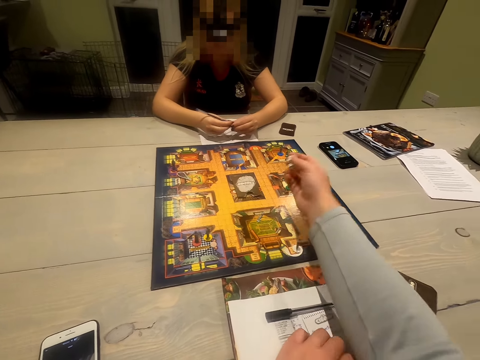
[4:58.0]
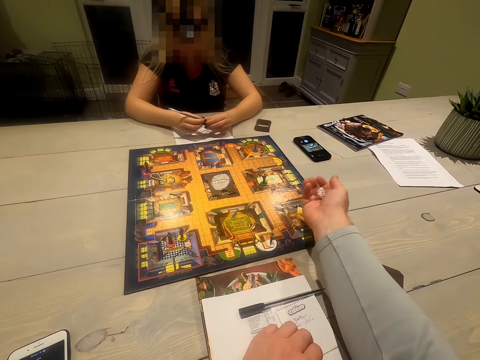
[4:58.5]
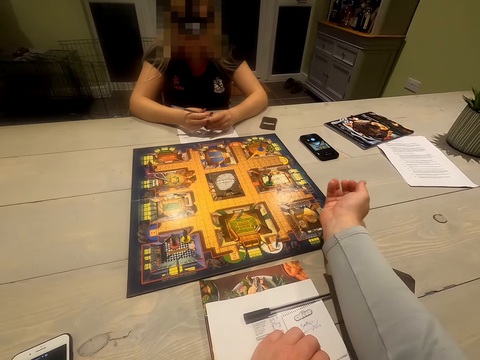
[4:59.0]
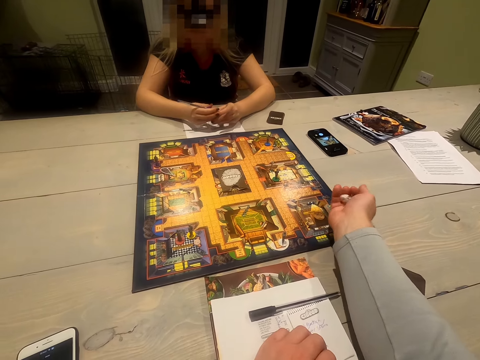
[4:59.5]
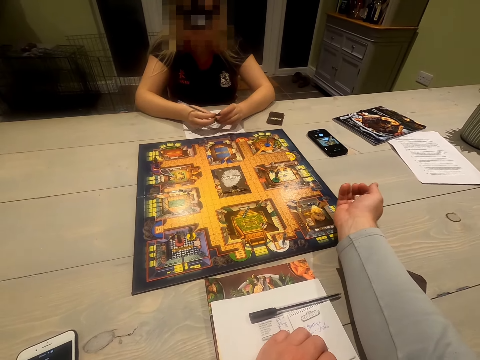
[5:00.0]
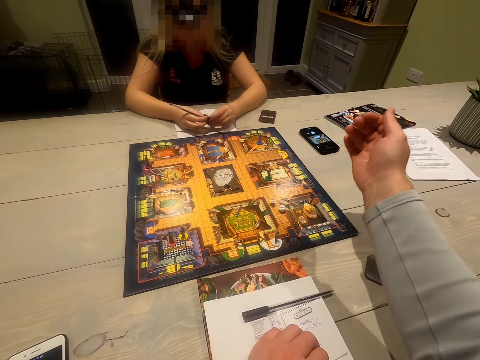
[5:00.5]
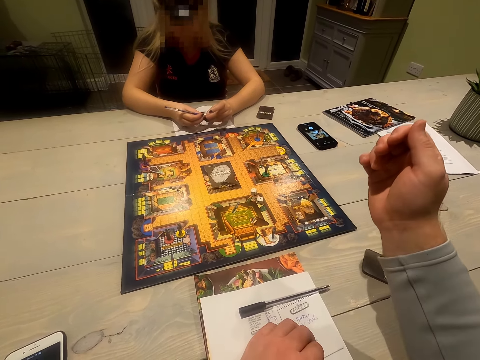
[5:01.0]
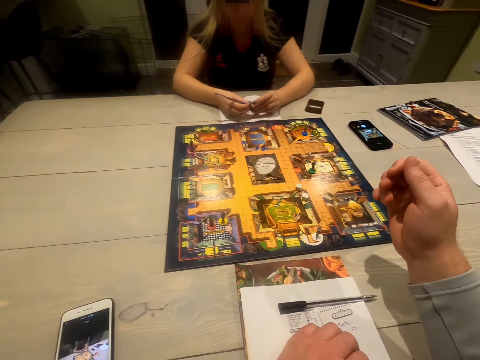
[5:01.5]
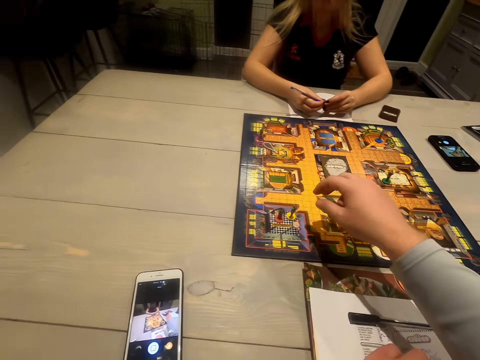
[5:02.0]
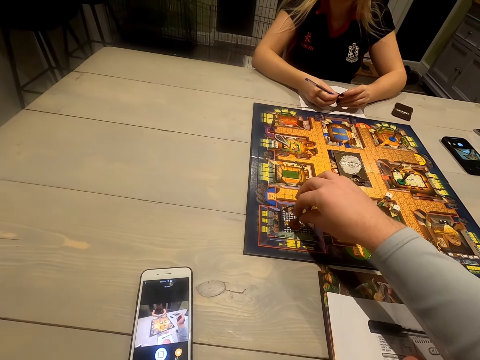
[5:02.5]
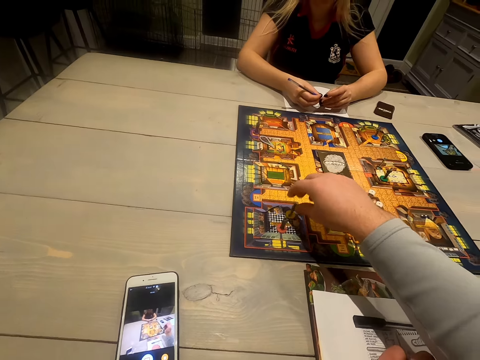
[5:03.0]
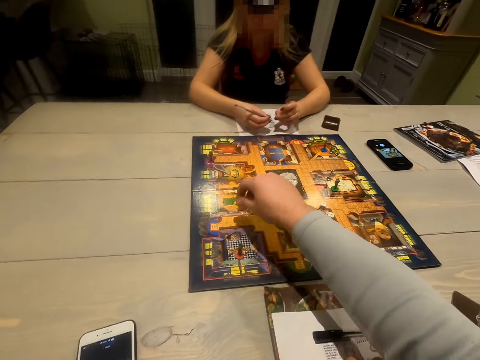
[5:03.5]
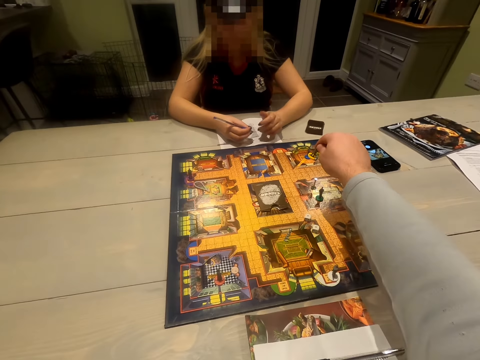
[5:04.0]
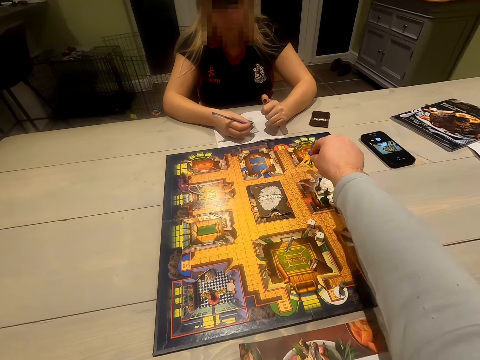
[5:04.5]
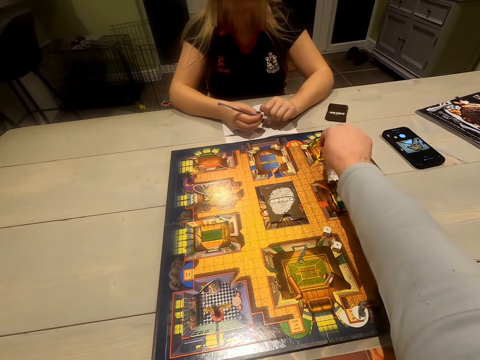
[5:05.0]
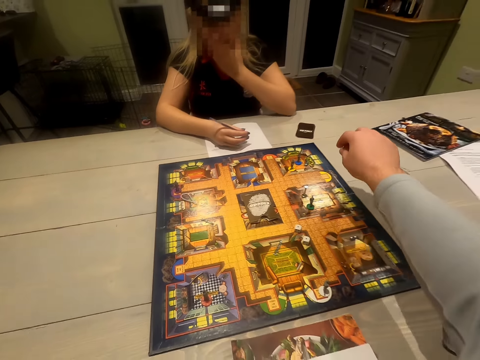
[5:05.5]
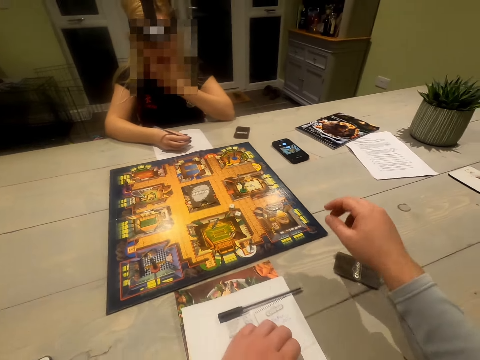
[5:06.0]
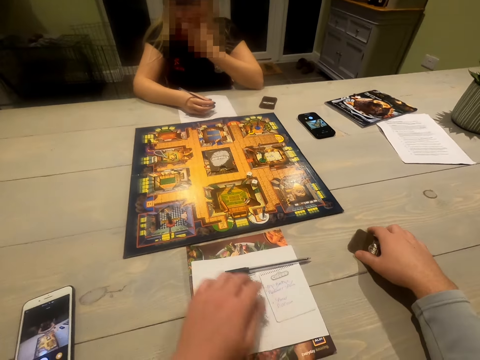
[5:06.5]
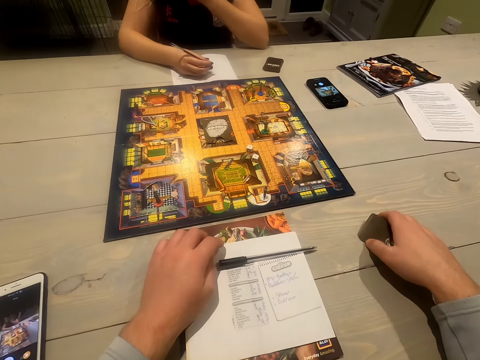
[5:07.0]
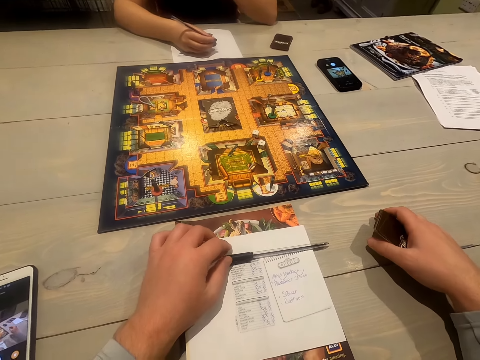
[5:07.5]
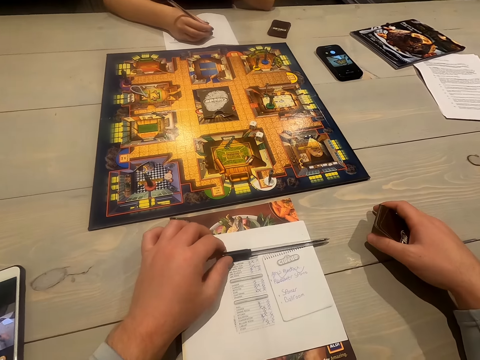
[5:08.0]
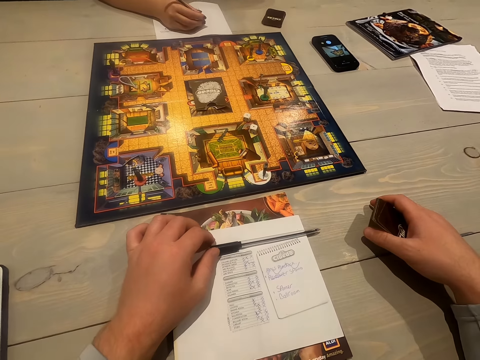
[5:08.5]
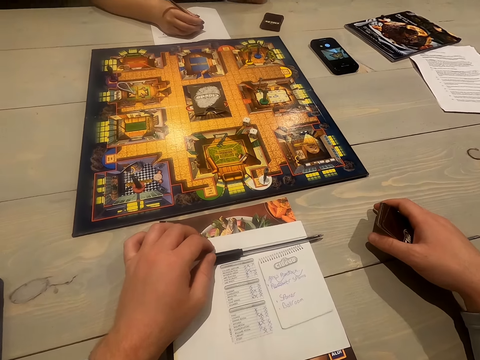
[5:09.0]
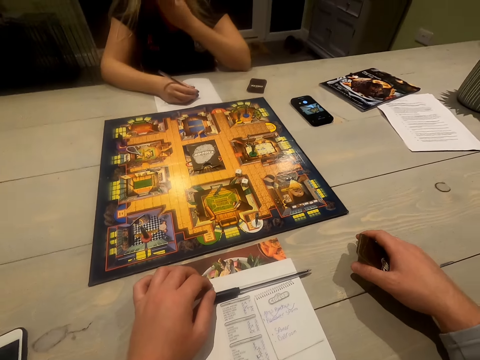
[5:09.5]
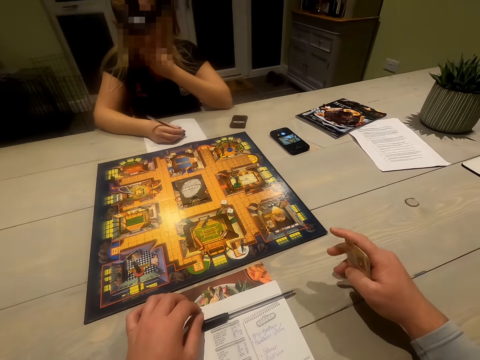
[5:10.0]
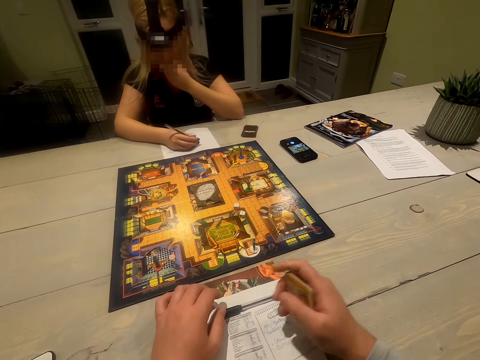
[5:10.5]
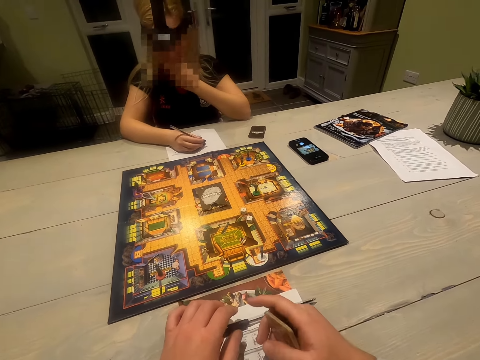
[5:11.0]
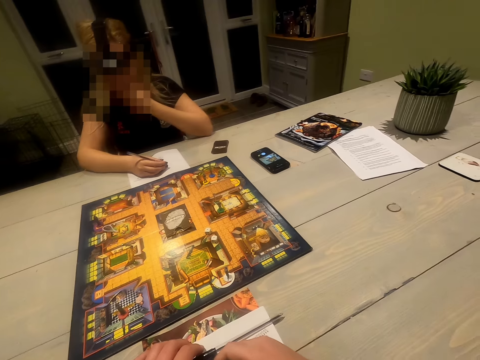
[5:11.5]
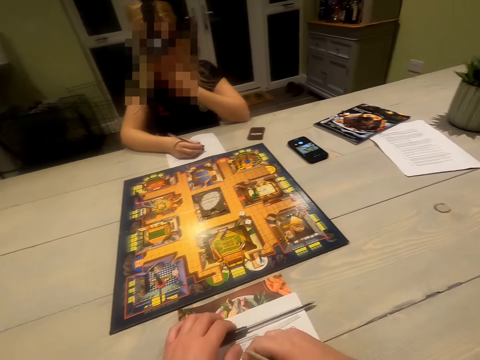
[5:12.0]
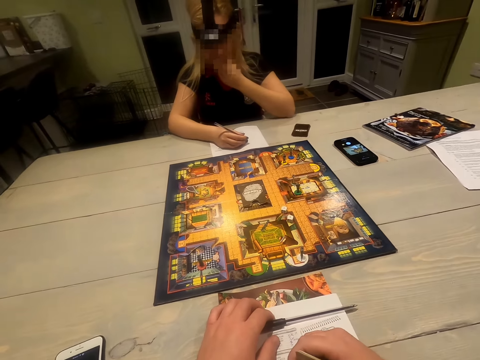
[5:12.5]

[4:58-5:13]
The camera wearer shakes the dice in the palm. They drop the dice on the board. They roll the dice. They play a Cluedo piece. They move the token. They hold the cards. They pick cards. They hold the pen. They look around. They talk to a woman.

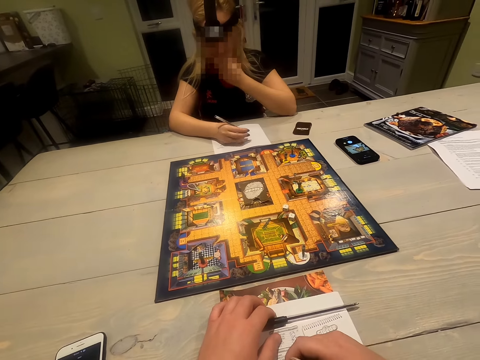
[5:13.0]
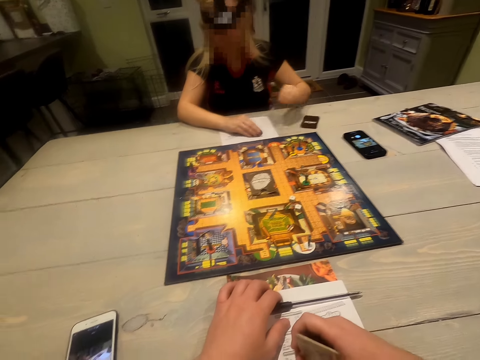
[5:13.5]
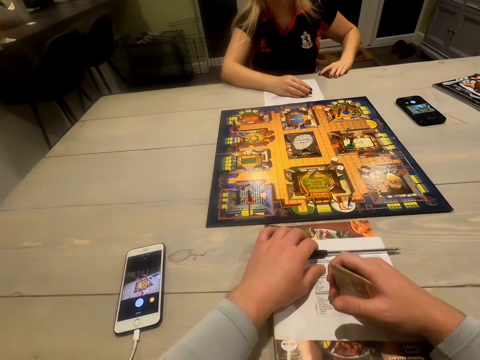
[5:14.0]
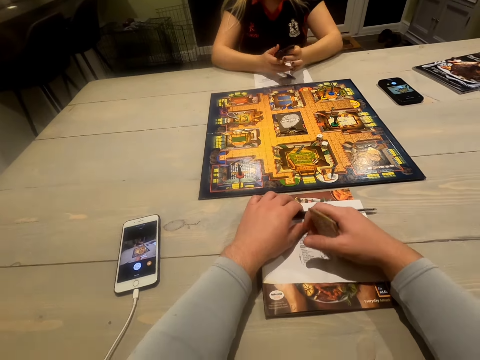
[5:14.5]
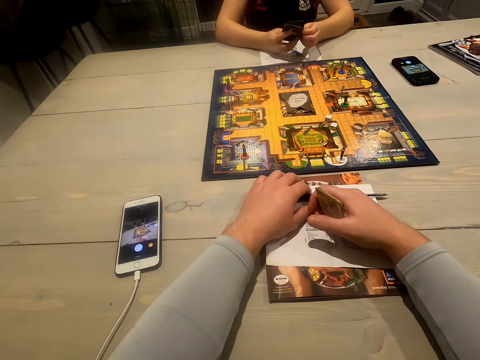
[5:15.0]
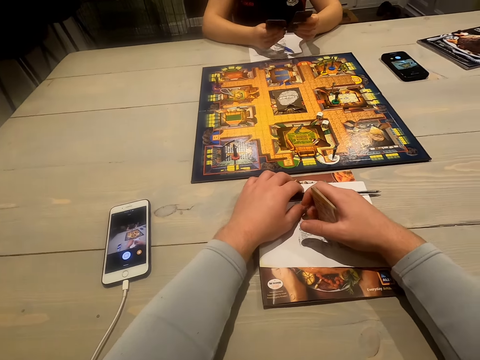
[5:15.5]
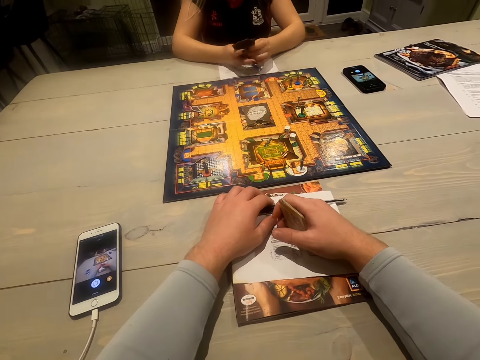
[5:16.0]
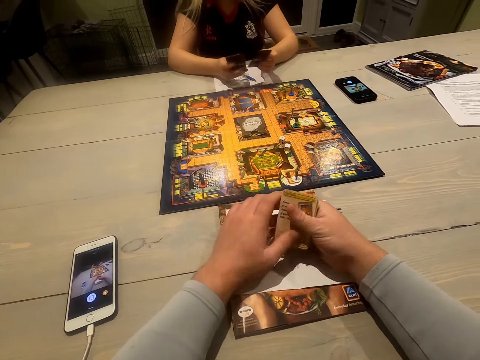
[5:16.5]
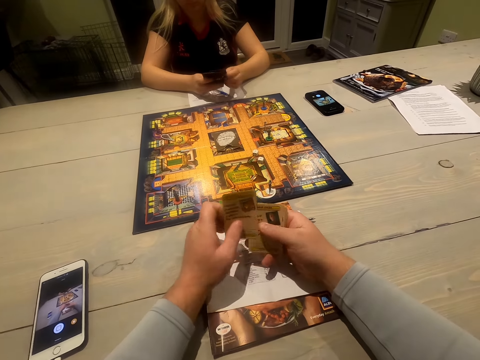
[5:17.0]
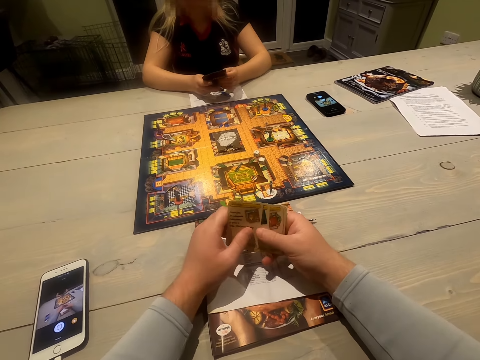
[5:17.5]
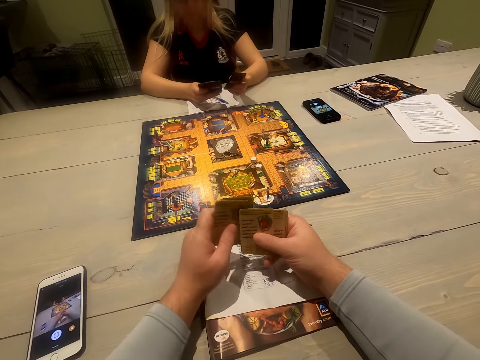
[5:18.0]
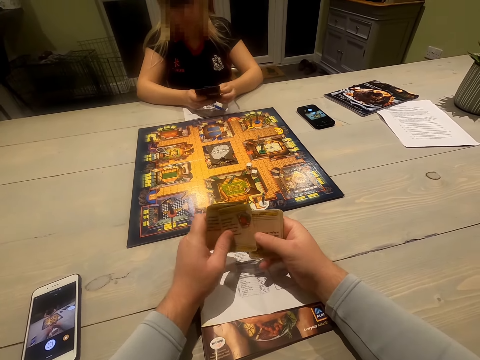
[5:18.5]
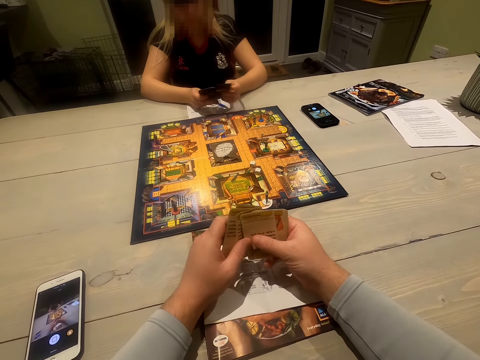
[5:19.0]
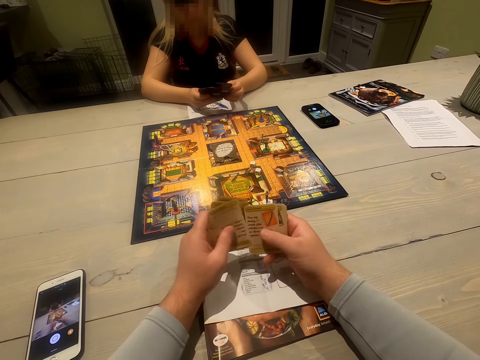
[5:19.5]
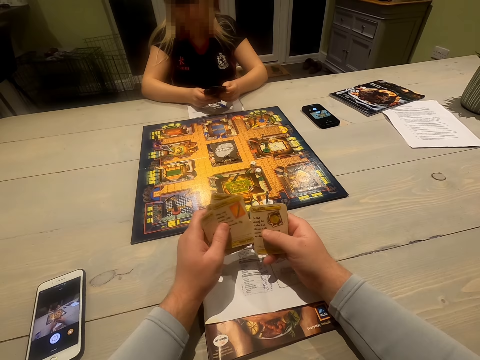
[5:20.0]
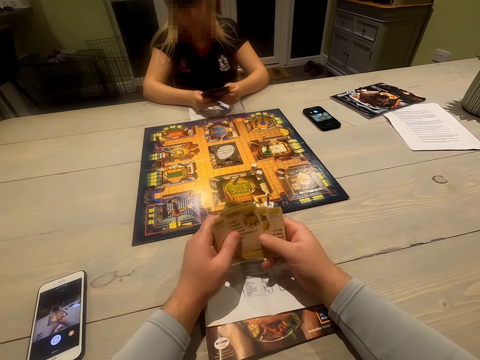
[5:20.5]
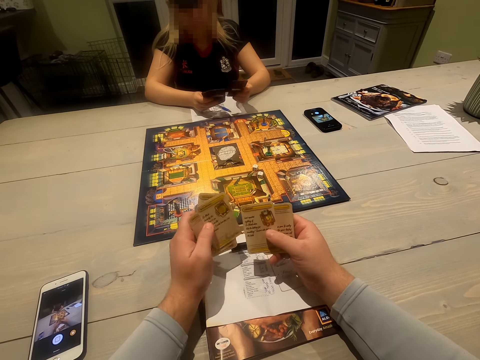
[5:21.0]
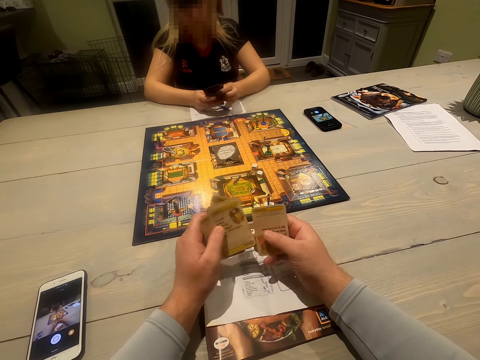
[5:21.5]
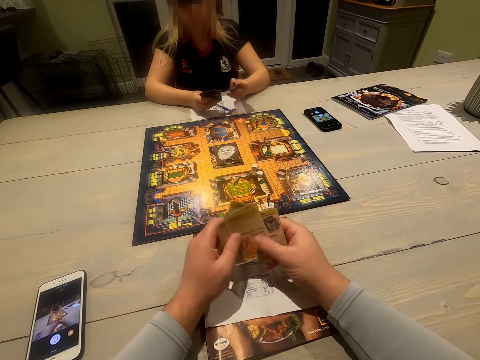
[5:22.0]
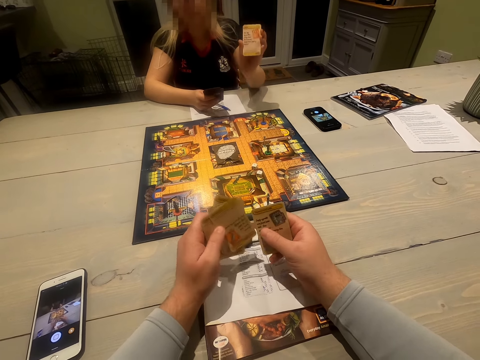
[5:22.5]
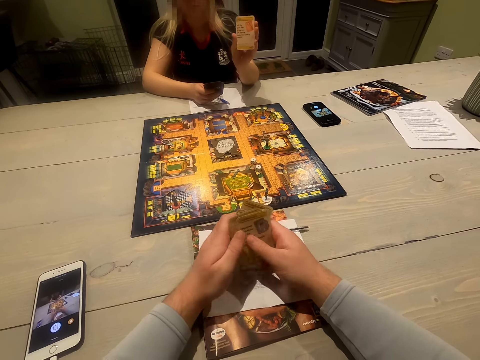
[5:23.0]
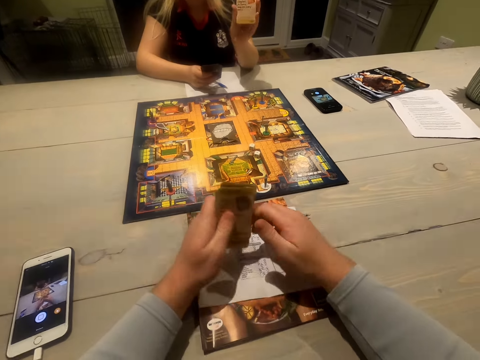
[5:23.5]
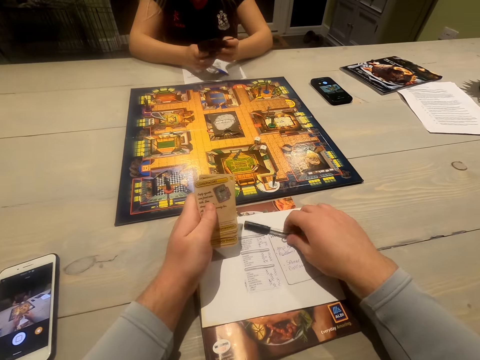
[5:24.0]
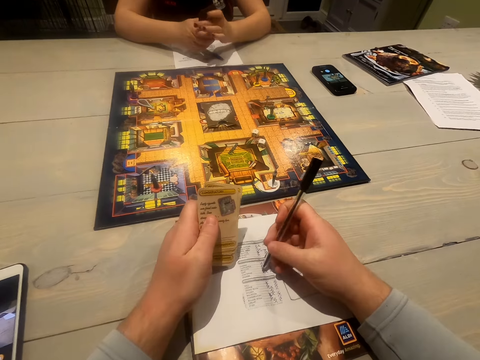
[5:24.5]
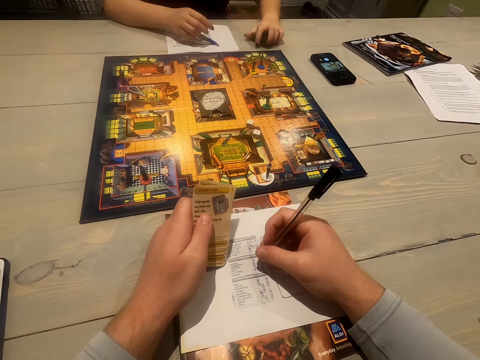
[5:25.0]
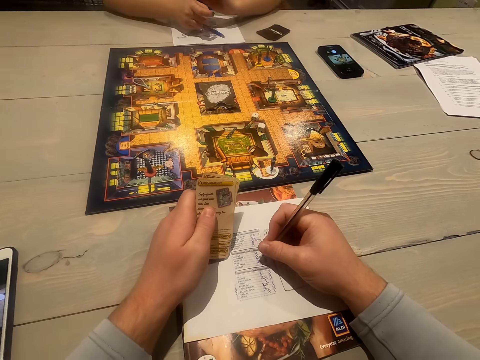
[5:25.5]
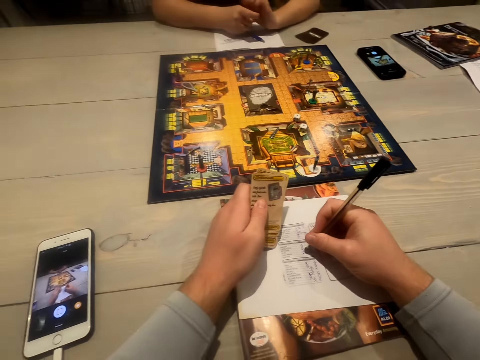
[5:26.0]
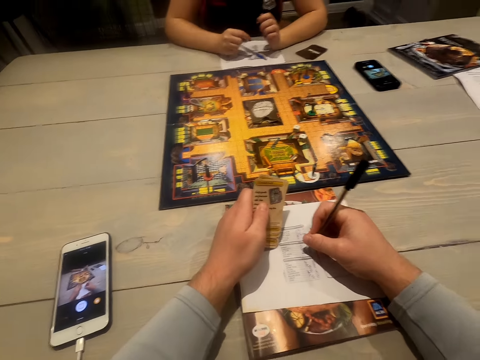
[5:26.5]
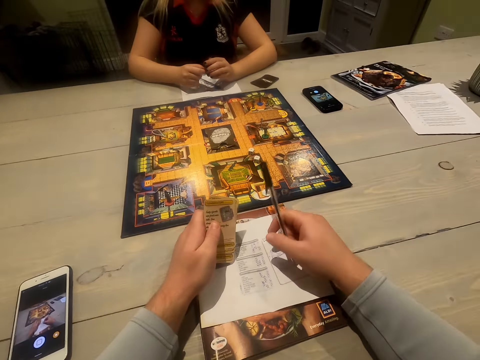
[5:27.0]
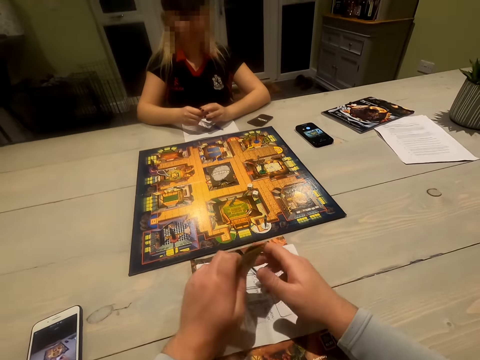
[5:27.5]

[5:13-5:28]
A woman picks the cards. She holds the cards with both hands and shuffles the cards. The camera wearer shuffles the cards. They look at the cards. The woman looks at the cards, holds up a card, and shows the camera wearer the card. The camera wearer picks up a pen. The woman puts down her hand. The camera wearer writes on the paper. The woman puts down the cards. The camera wearer writes on the paper again. They put down the pen.
